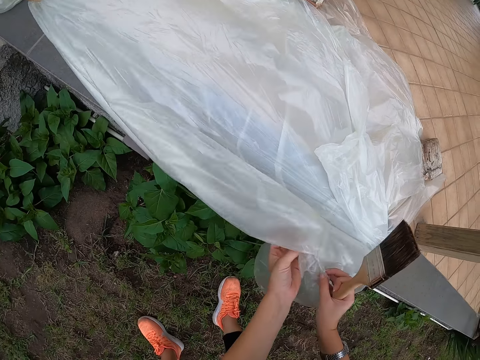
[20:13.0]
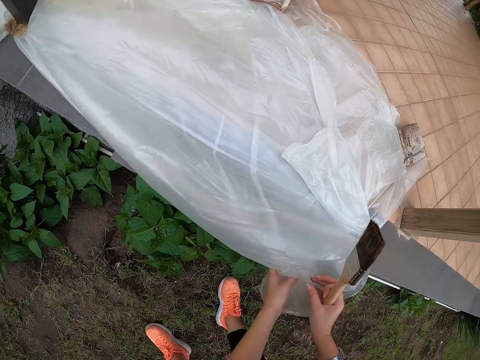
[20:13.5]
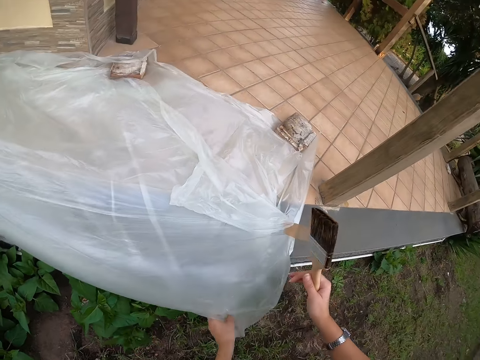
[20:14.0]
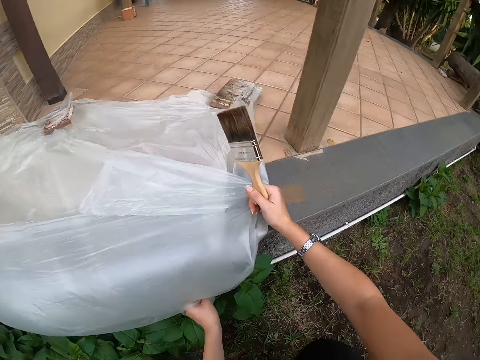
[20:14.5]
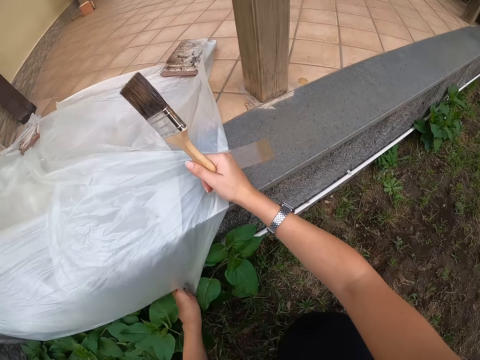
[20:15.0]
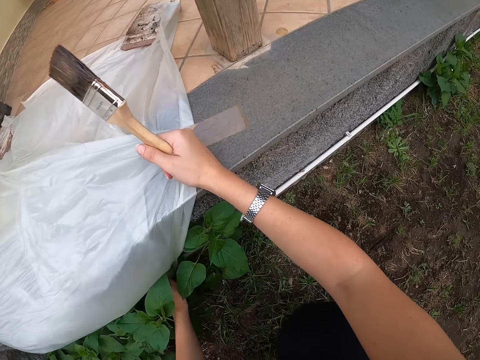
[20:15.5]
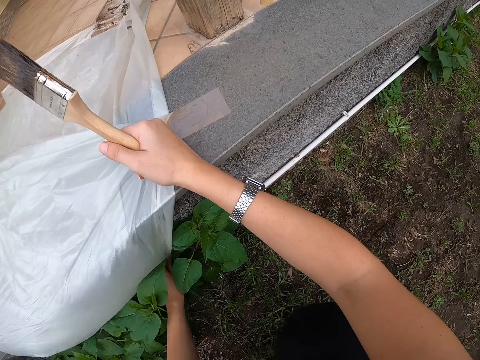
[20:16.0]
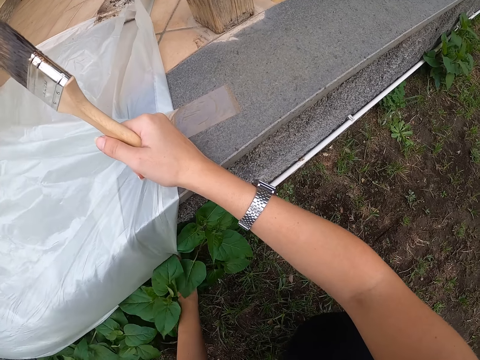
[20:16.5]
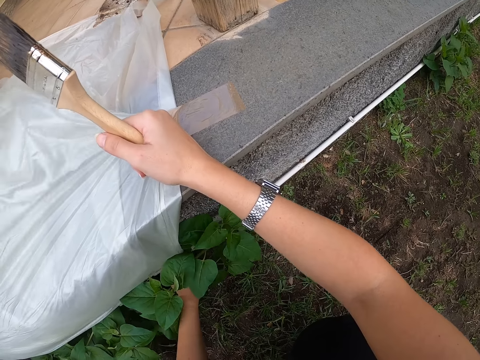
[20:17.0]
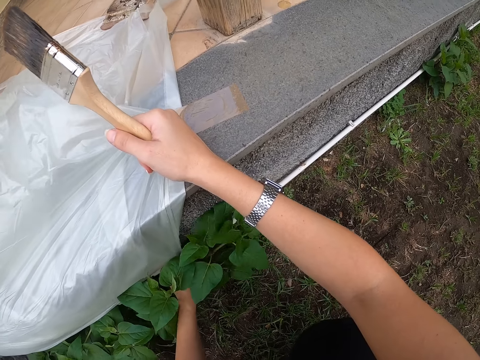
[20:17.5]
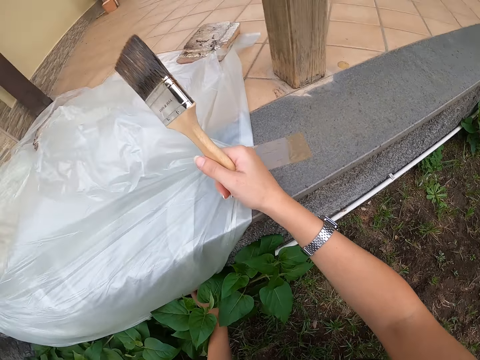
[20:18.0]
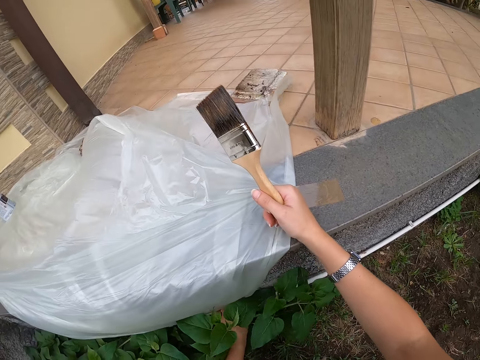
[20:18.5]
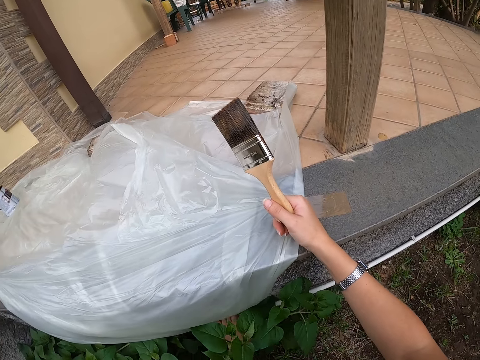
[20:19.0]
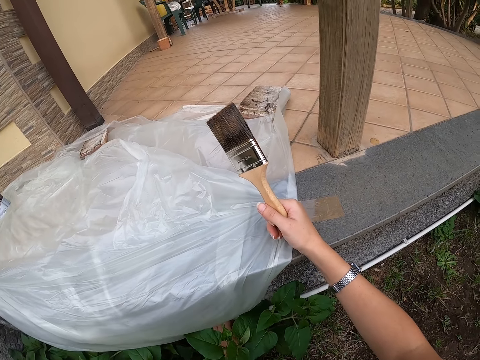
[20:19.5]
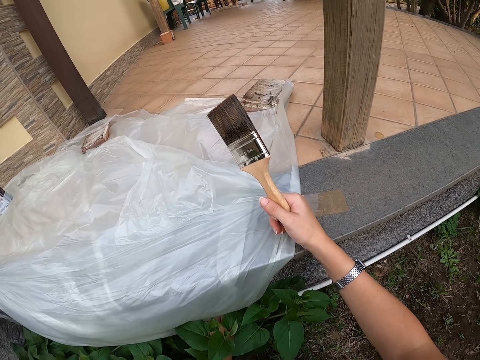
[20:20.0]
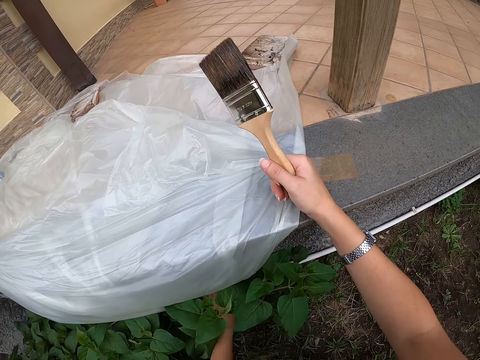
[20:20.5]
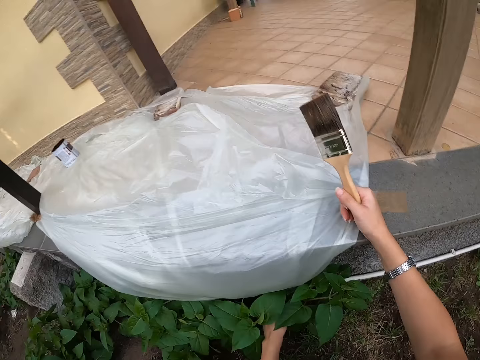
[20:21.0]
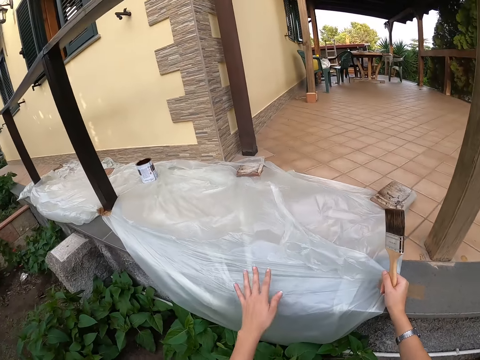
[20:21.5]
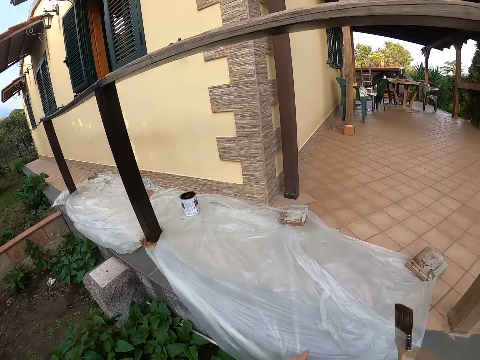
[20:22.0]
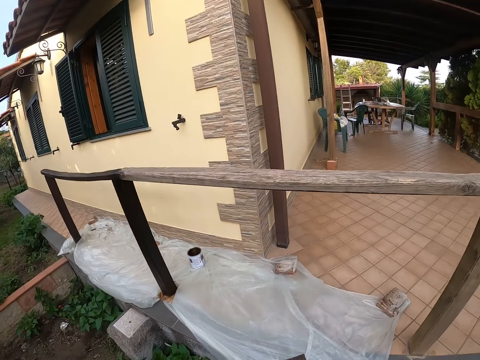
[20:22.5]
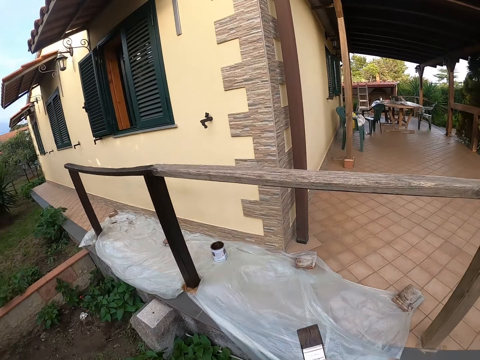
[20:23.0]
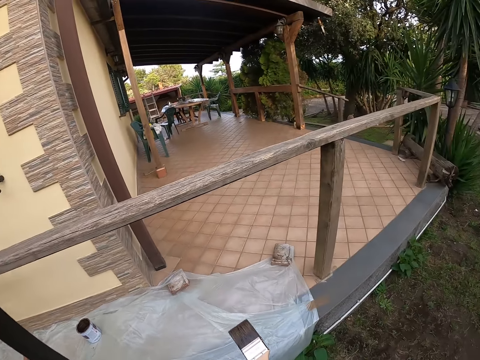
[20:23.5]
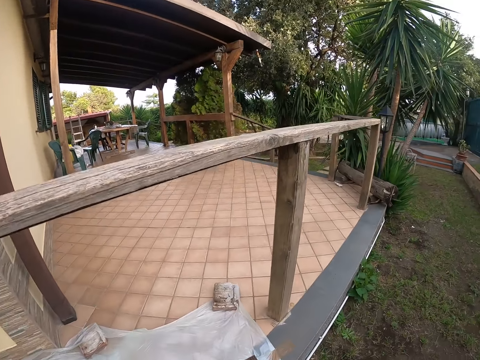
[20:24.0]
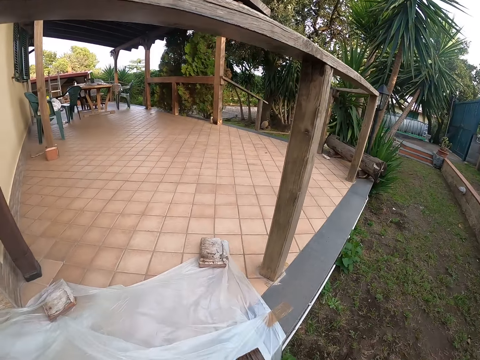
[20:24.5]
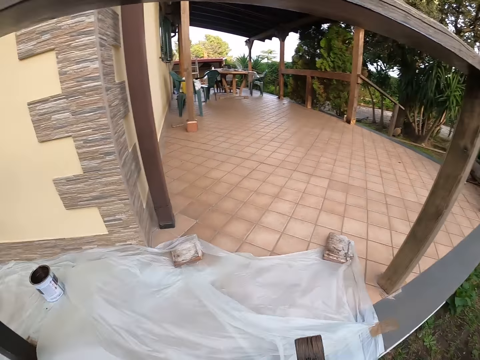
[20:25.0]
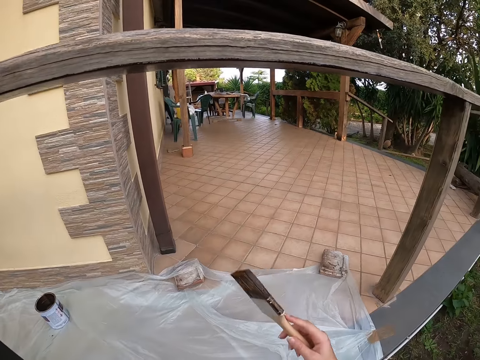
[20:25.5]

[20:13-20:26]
The camera wearer picks up the paper. She places her hand on the top side of the paper. She lowers the paper and fixes the paper. She places her other hand on the top side of the paper. She raises her hands.

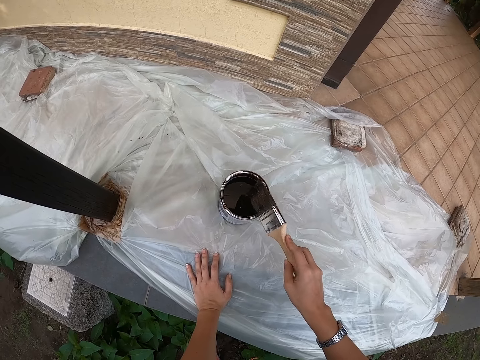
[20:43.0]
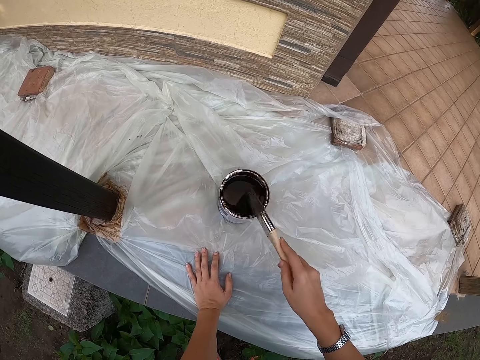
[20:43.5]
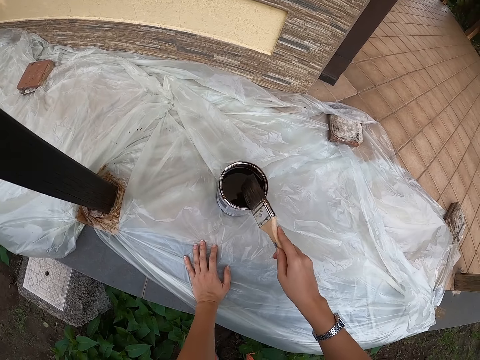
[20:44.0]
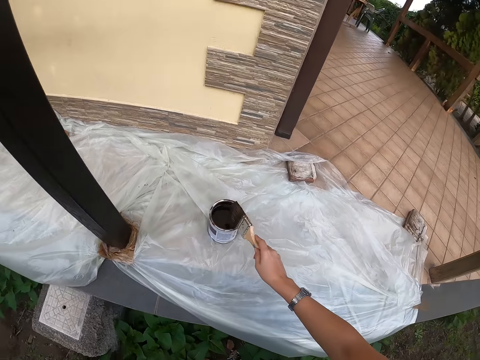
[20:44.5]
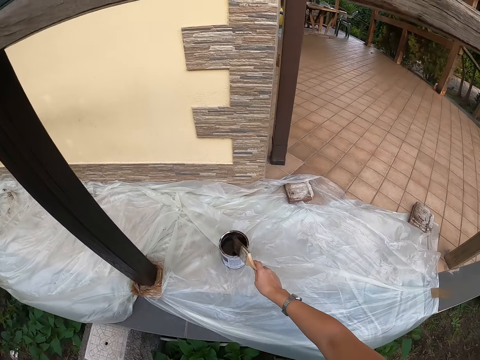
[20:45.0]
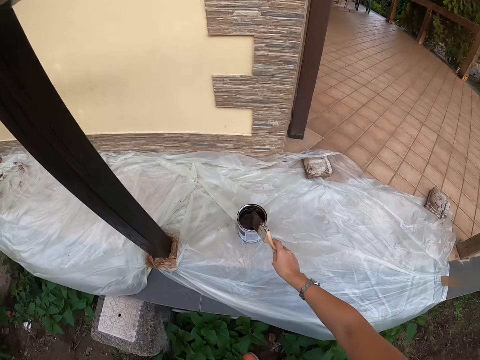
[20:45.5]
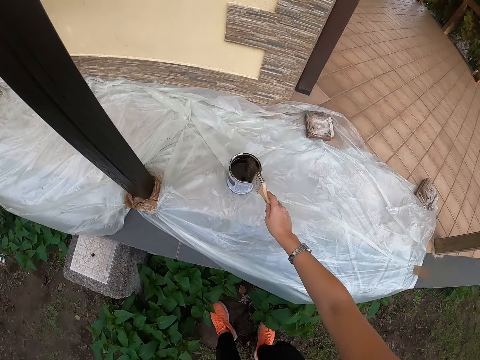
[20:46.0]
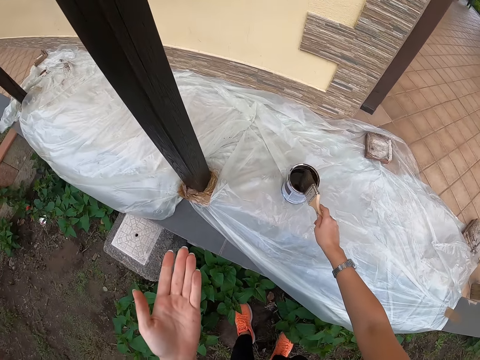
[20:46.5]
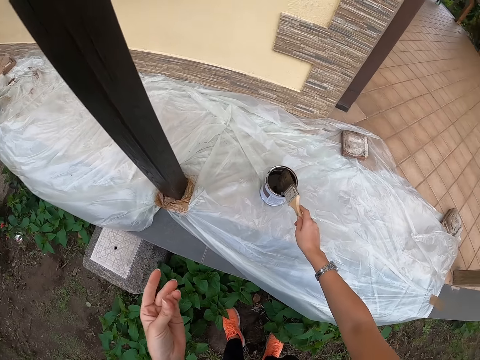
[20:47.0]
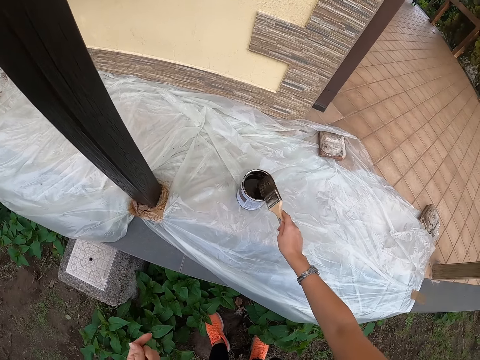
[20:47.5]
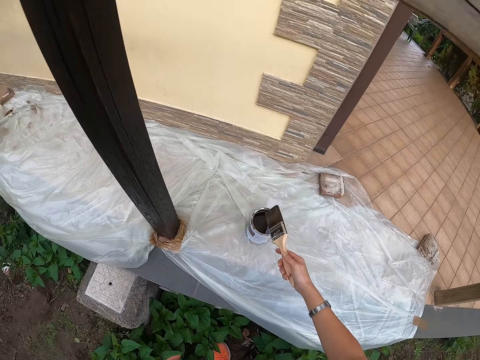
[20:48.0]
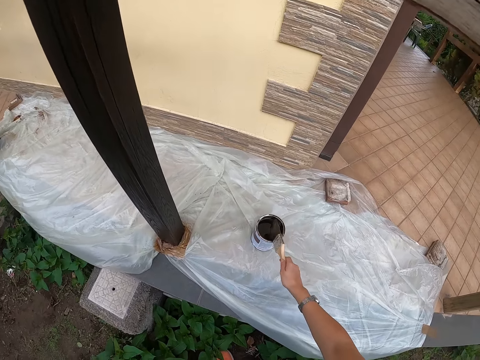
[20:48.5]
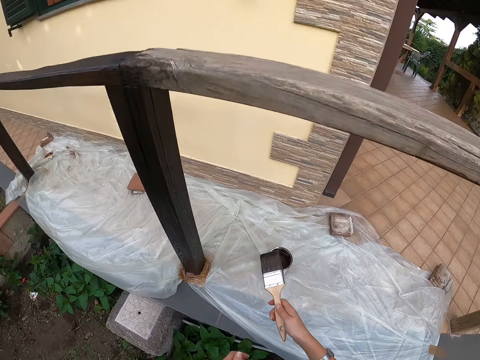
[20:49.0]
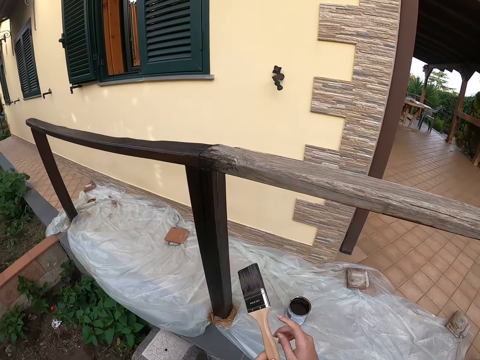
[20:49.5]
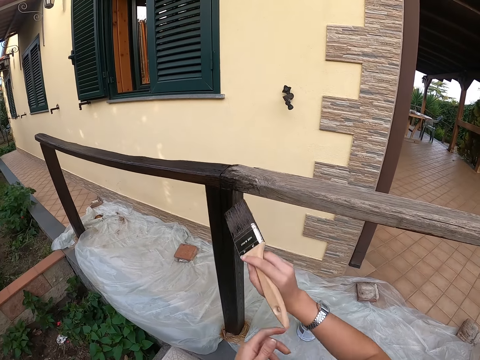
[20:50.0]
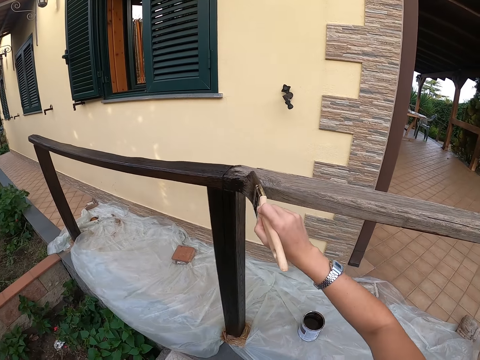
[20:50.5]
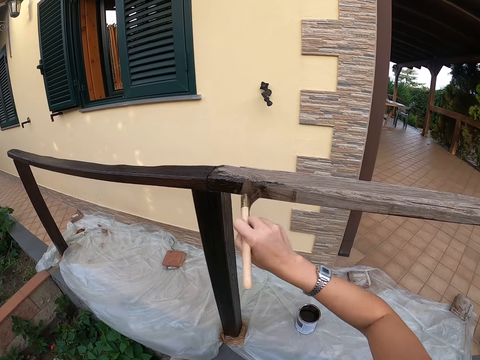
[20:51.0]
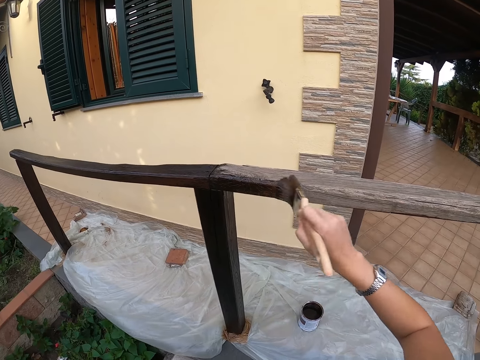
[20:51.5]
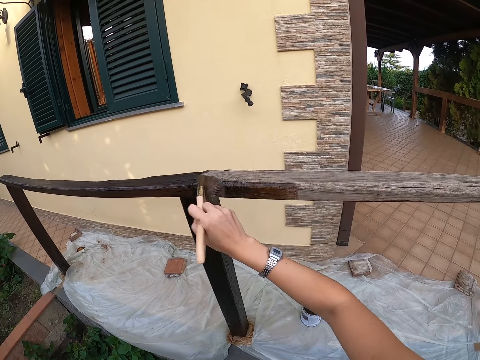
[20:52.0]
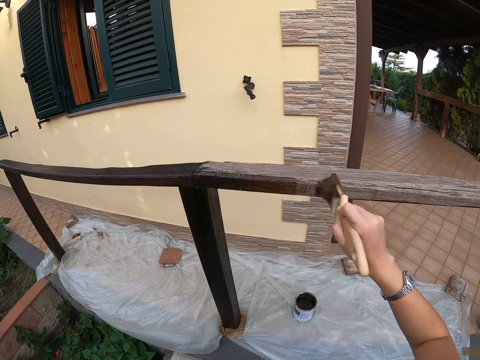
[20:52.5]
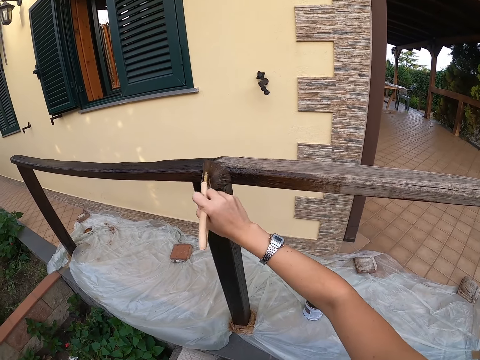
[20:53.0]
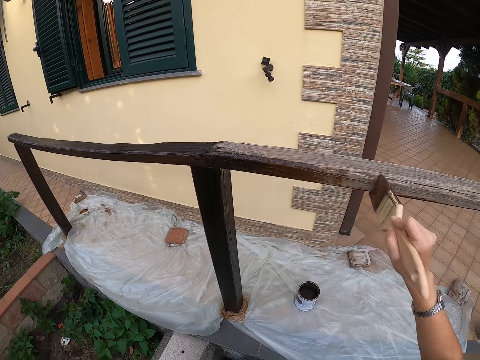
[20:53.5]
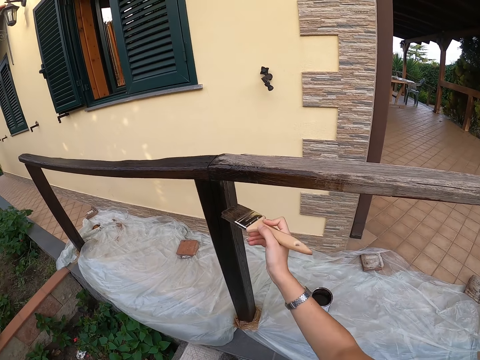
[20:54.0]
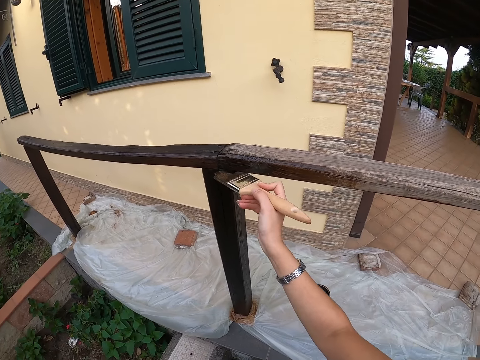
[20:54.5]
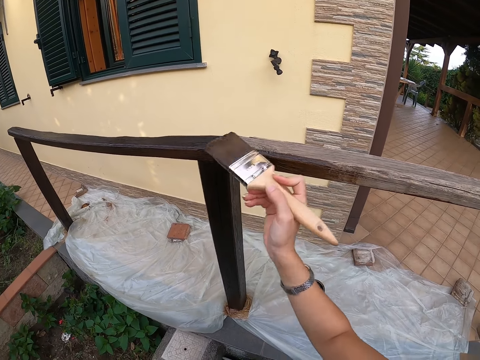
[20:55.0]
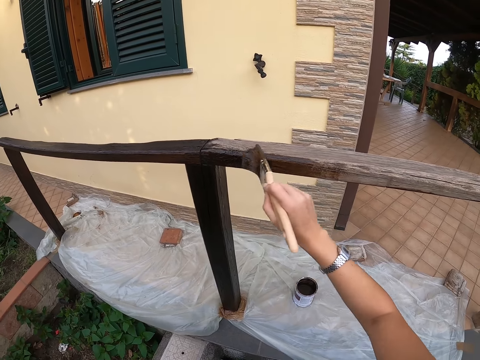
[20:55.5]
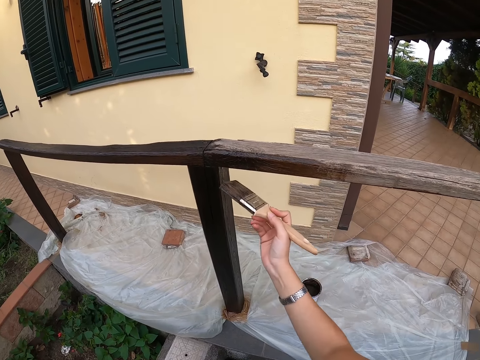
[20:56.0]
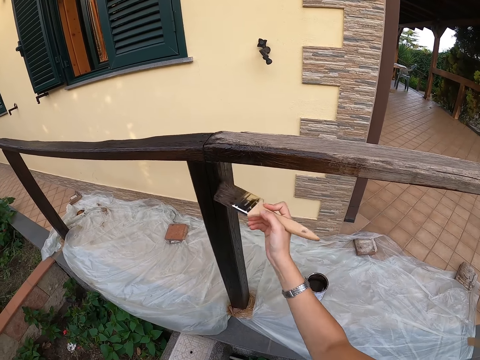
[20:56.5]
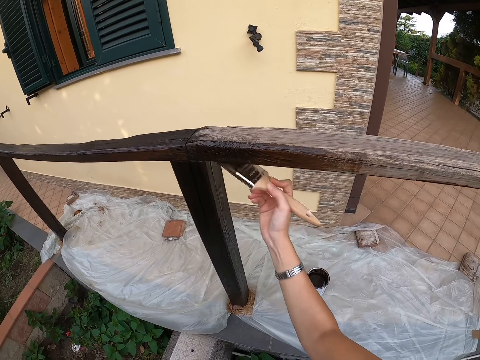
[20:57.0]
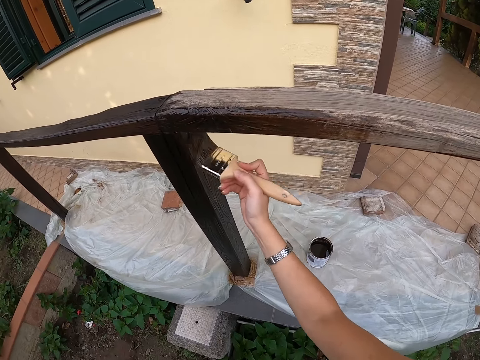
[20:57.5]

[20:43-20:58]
The camera wearer turns the paint brush. She hits a can of paint with the brush. She touches her face with her left hand. She removes her hand from the paper. She hits the can of paint. She looks at her hand and lowers her hand. She hits the can of paint. She turns the brush. She stops hitting the top paint can with the paint brush. She hits the can of paint. She lifts up the brush. She raises the brush with both her hands. She lets go of the brush. She paints the balcony with her right hand with the paint brush.
